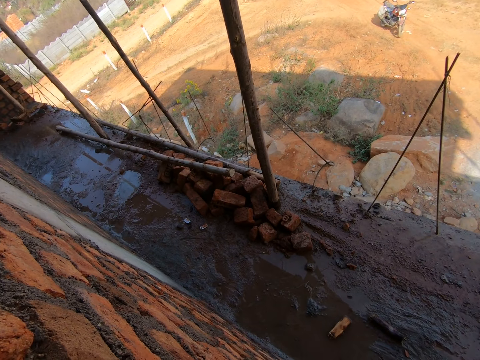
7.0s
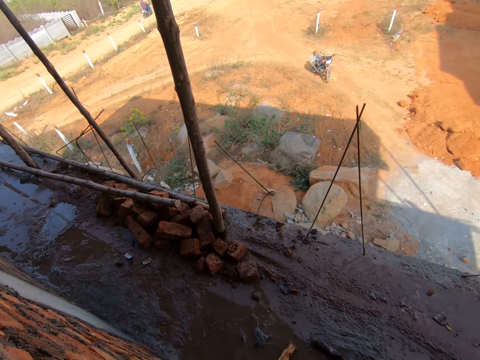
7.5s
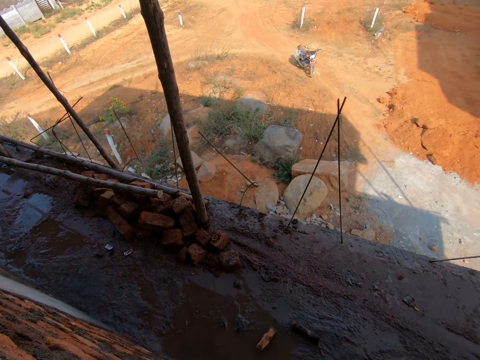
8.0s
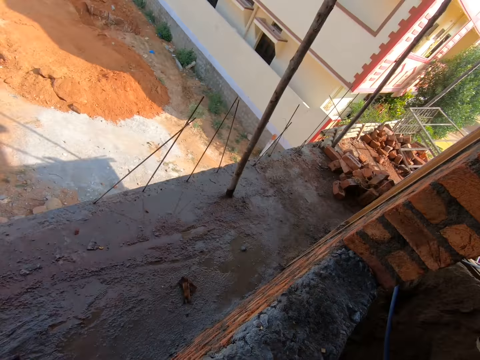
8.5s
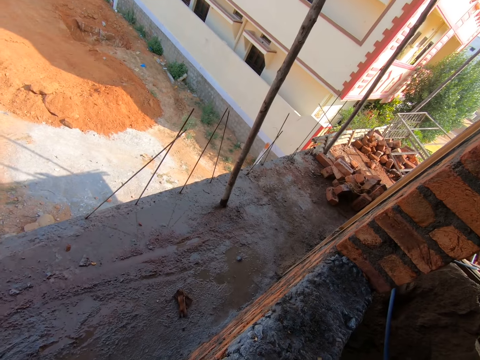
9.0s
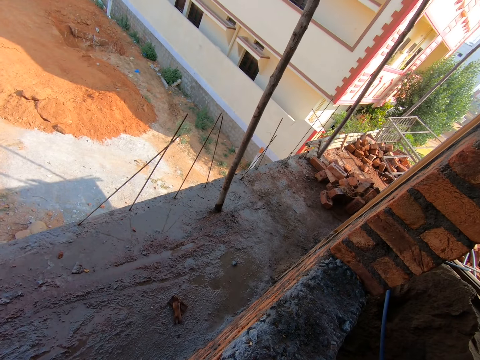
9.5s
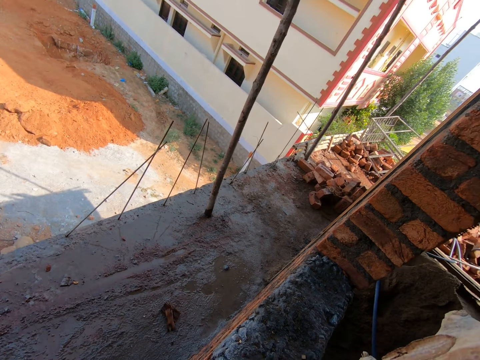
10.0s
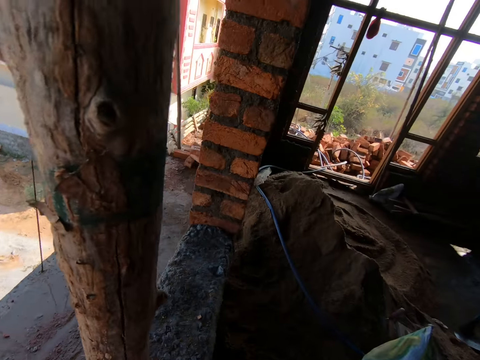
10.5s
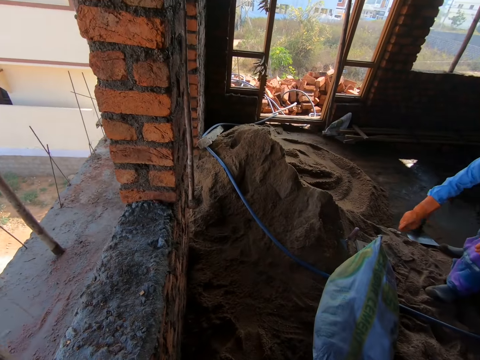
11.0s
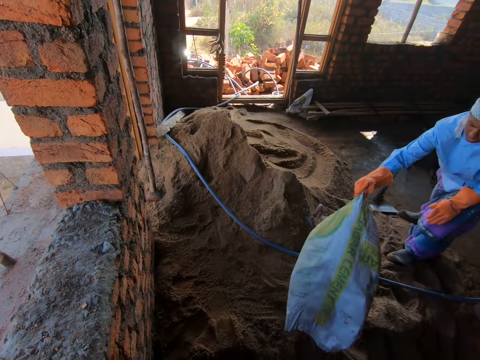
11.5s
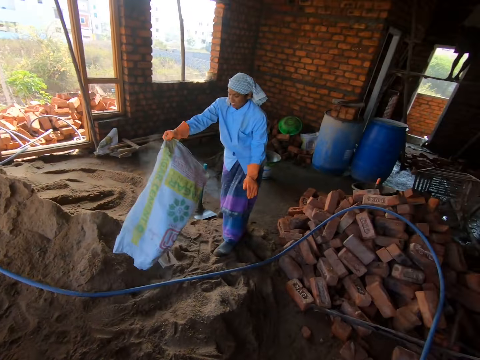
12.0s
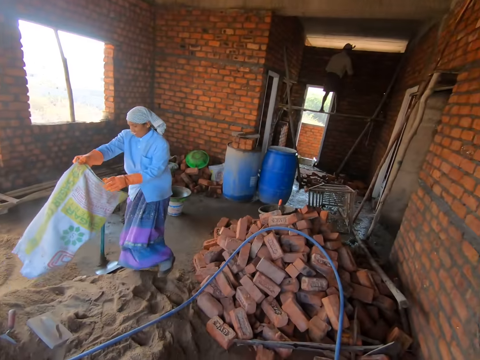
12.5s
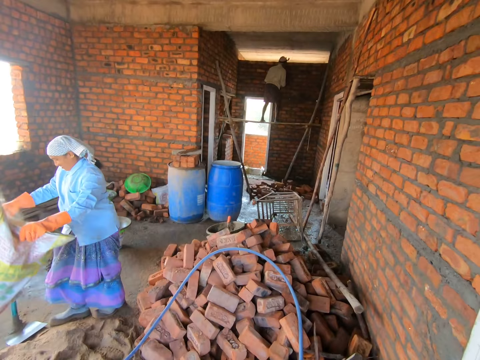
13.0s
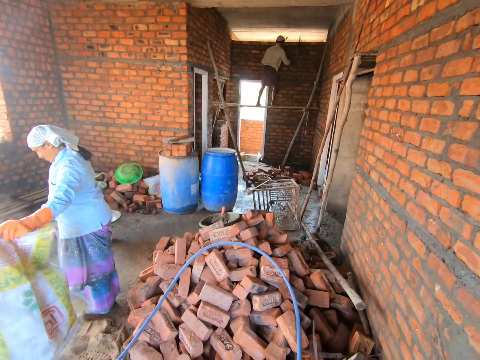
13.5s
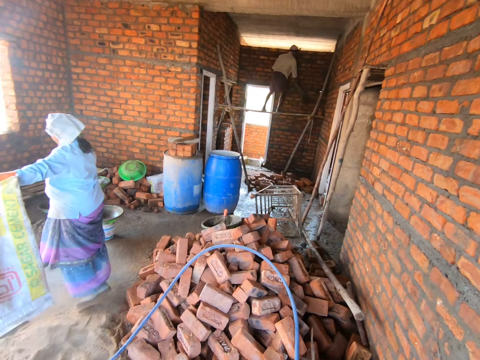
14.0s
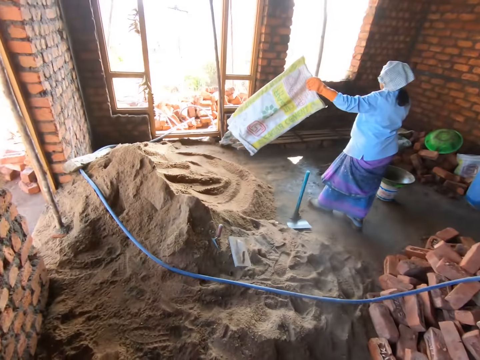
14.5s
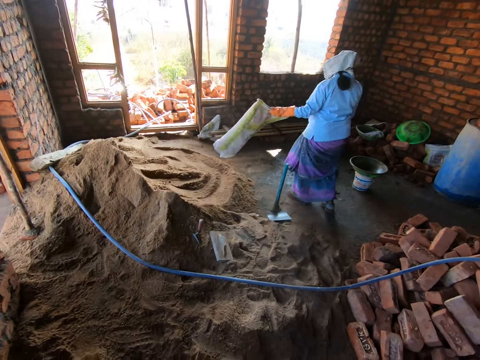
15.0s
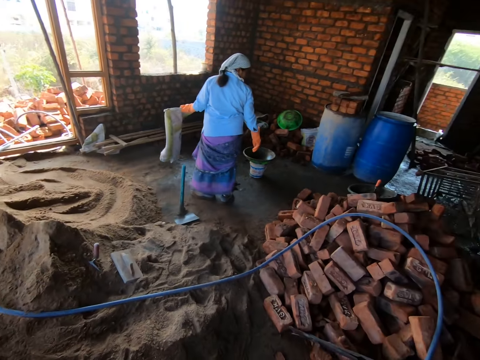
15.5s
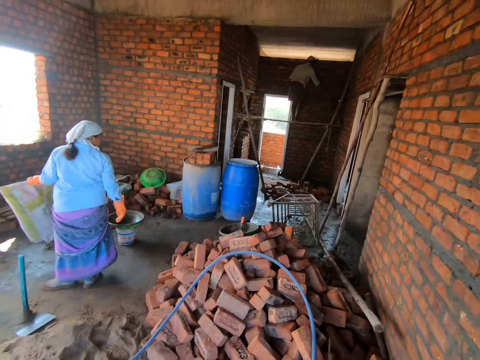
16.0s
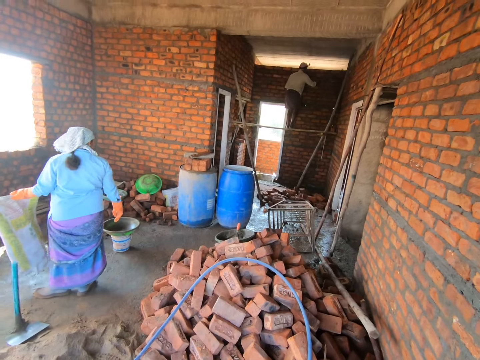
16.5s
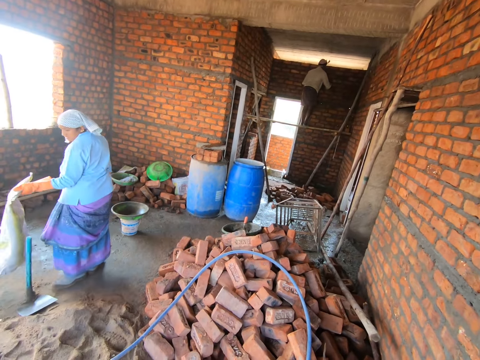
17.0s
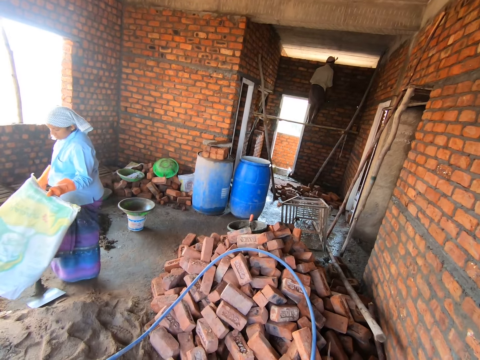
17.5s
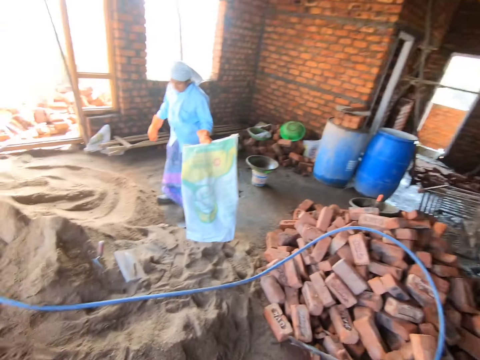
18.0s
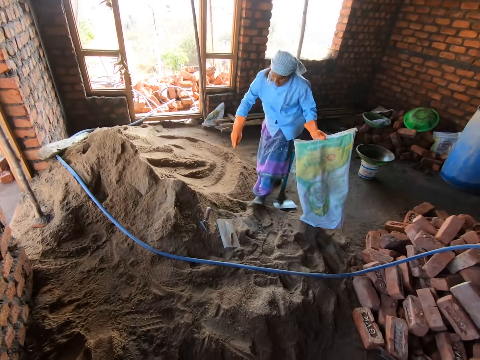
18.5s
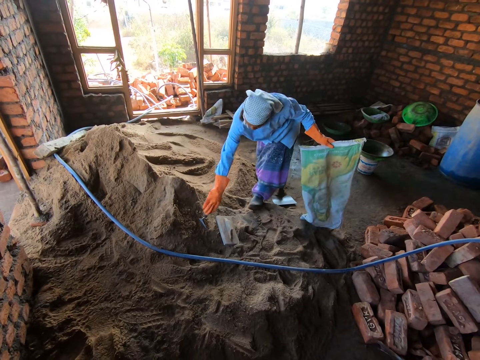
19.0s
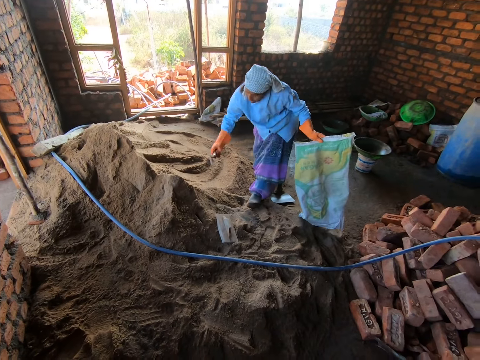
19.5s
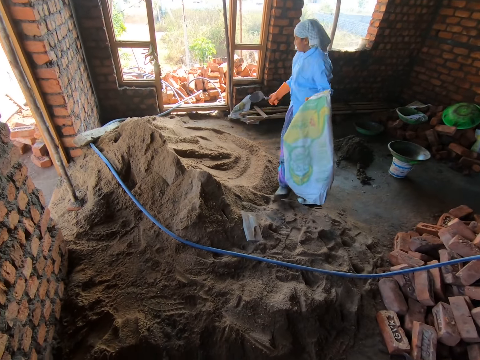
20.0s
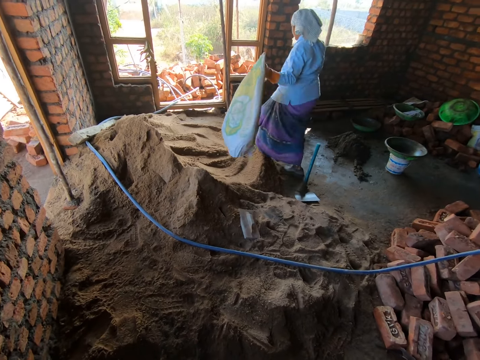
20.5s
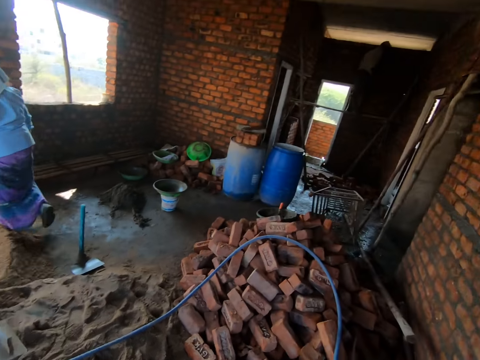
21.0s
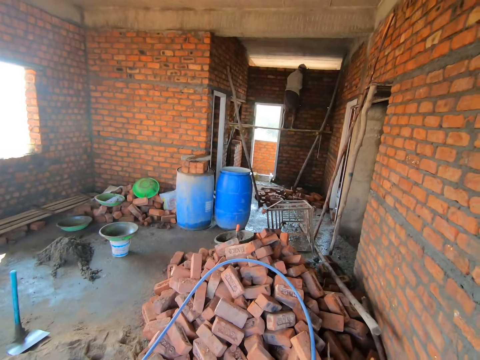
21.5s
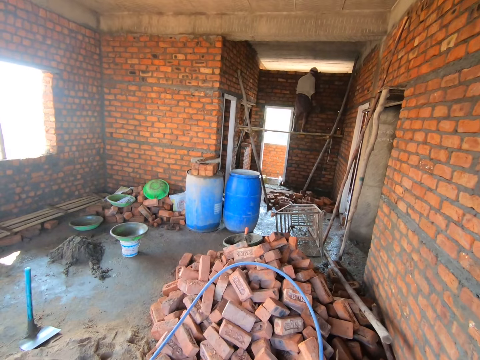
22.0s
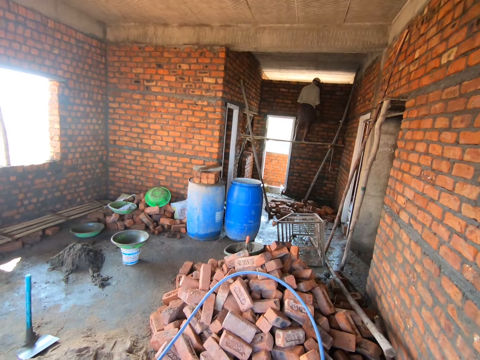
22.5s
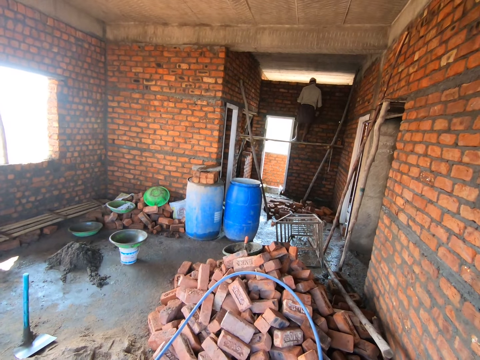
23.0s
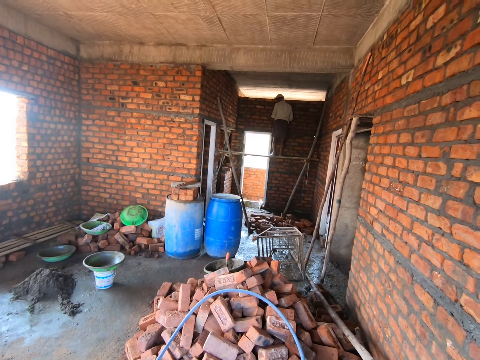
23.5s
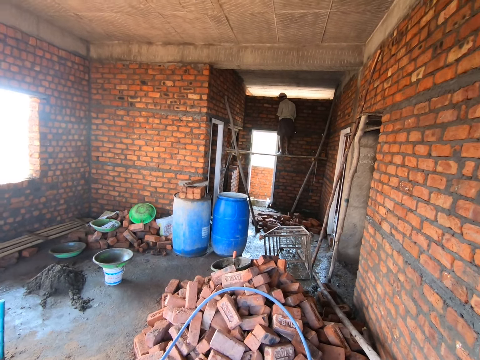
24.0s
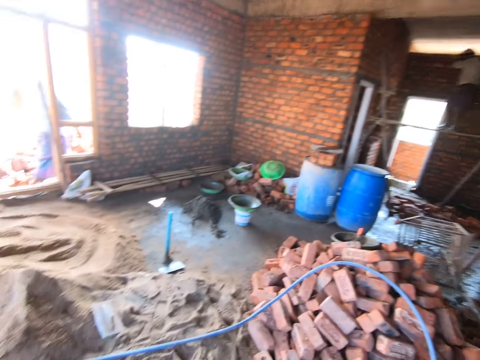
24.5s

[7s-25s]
The camera wearer turns around the wall. They converse with a female. The female picks a sack from the floor, shakes the sack with her hands and walks around the area. The camera wearer stares at the sand. The female picks the trowel from the ground and walks around the area. The camera wearer turns around the room. They look around the area.

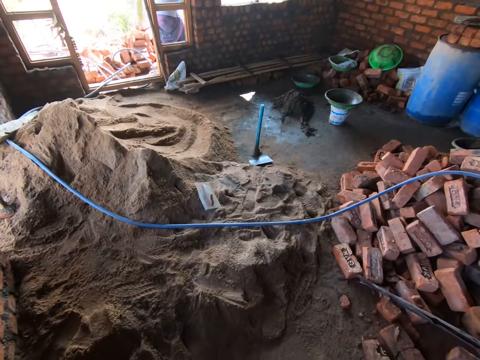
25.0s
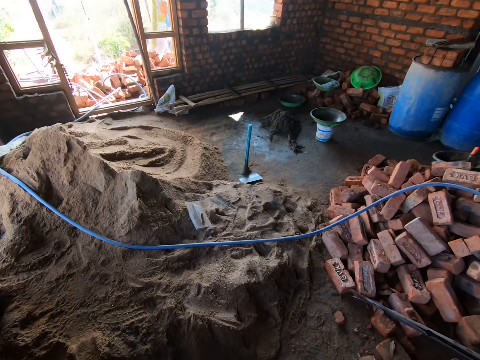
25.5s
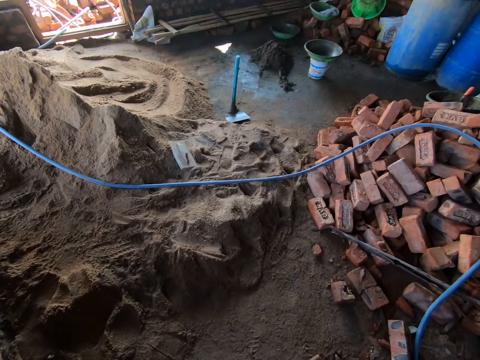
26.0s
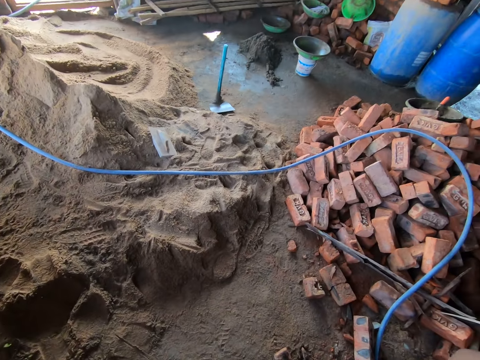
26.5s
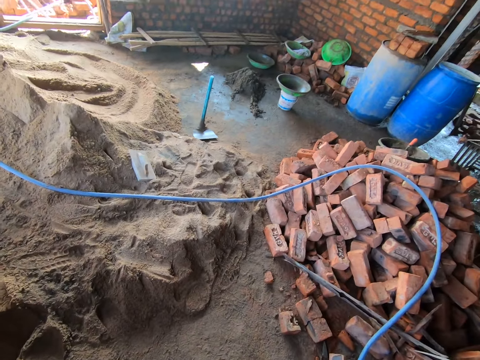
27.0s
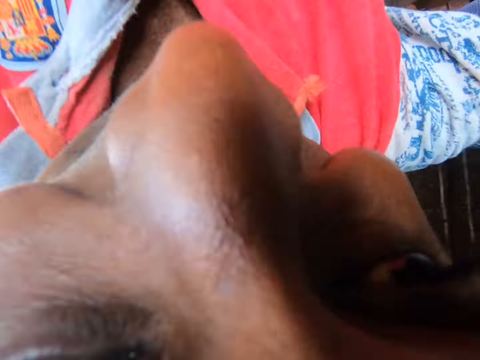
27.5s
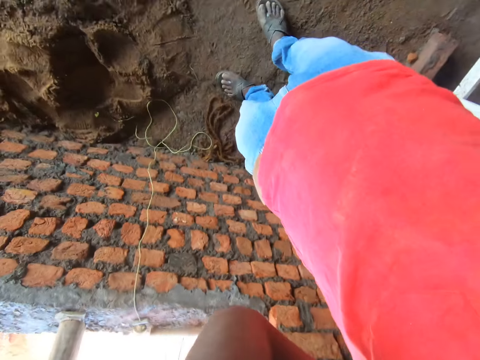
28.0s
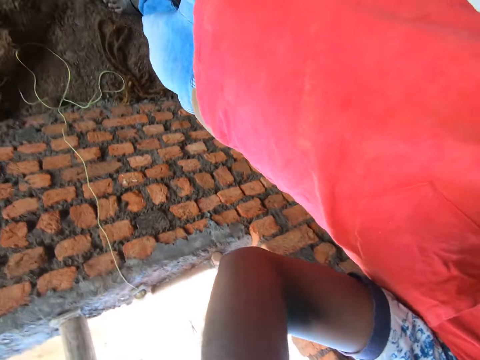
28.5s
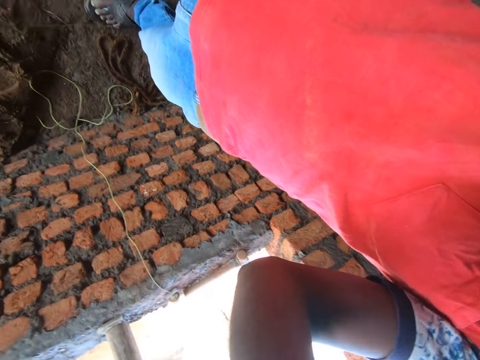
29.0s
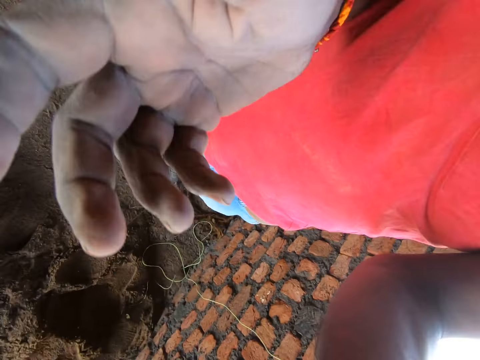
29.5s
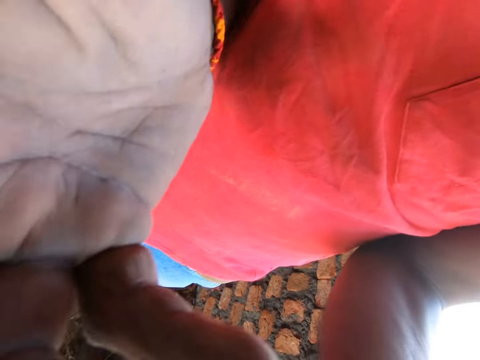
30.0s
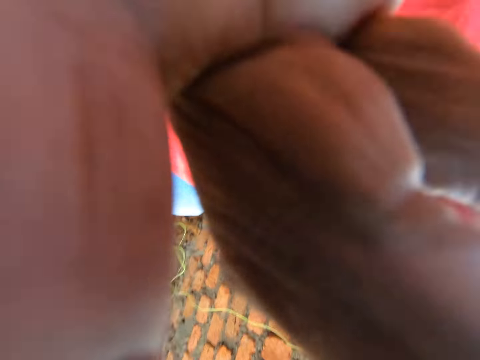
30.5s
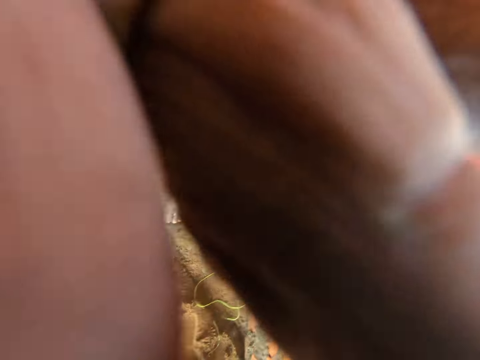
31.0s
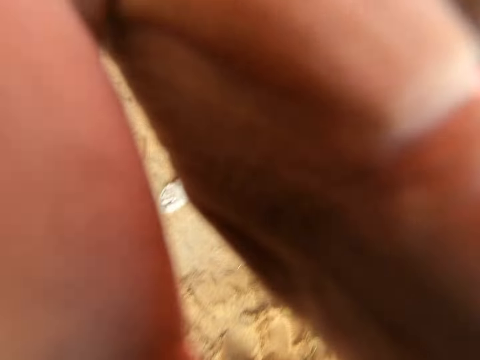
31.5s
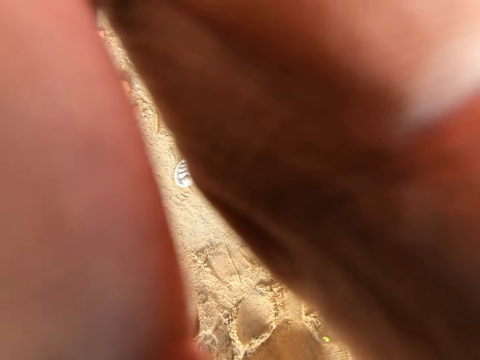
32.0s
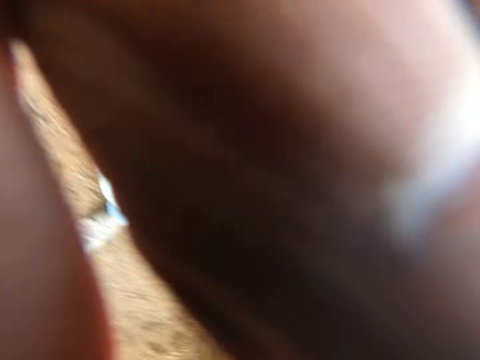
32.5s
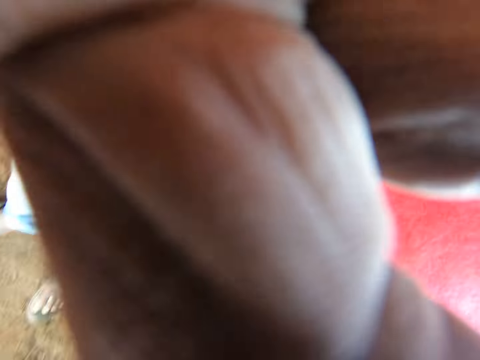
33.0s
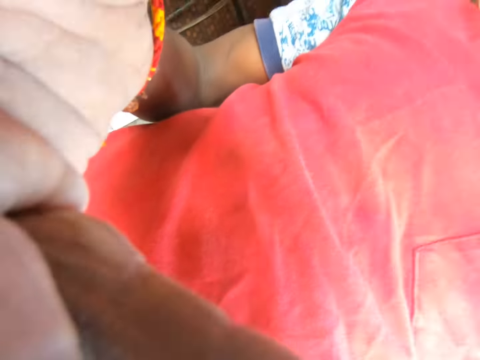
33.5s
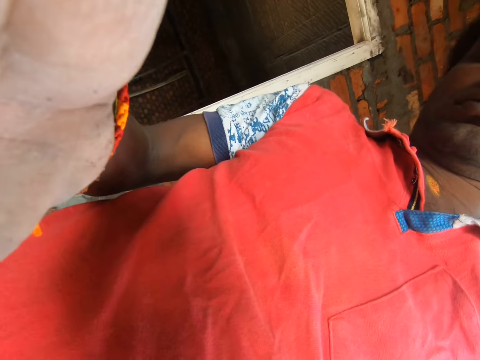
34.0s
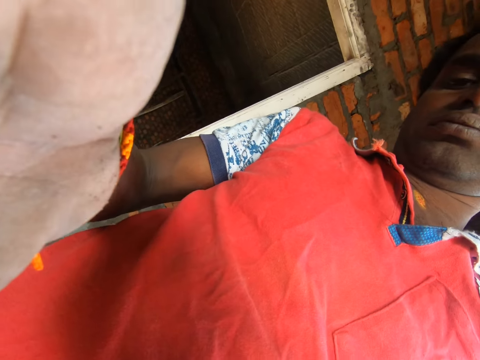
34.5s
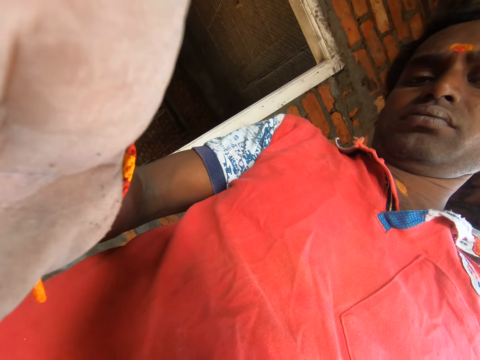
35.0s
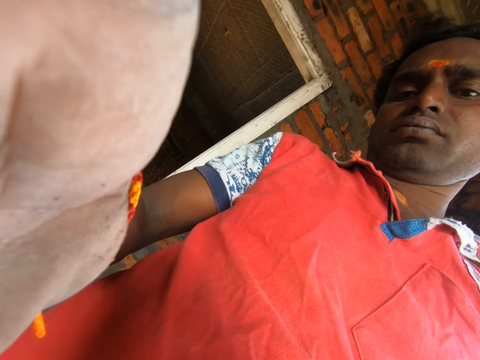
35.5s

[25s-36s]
The camera wearer adjusts the camera with his hands. He removes the camera.
